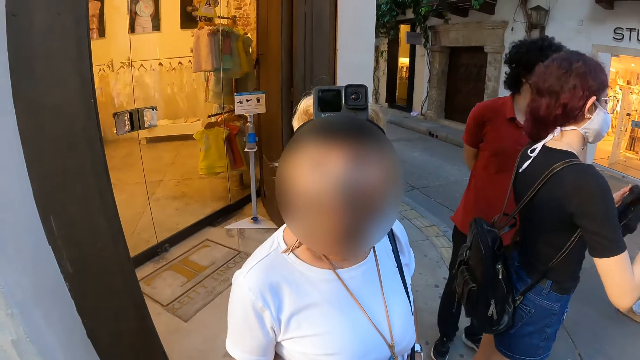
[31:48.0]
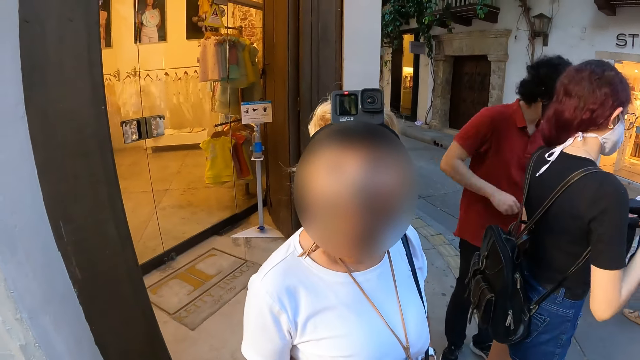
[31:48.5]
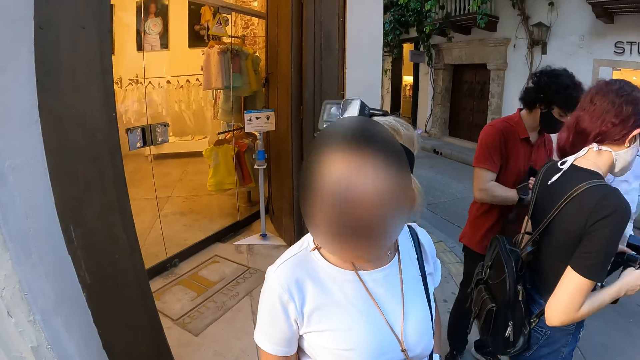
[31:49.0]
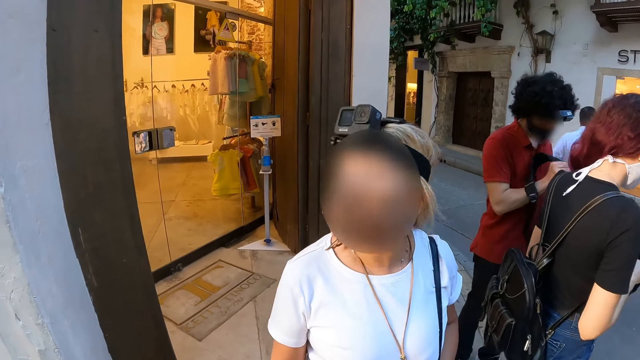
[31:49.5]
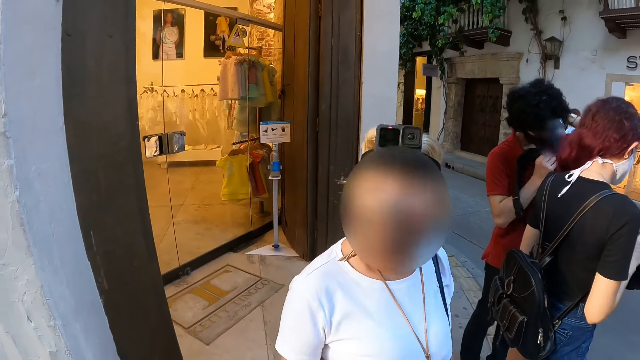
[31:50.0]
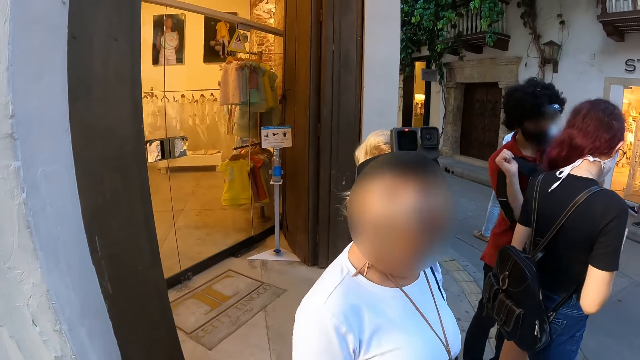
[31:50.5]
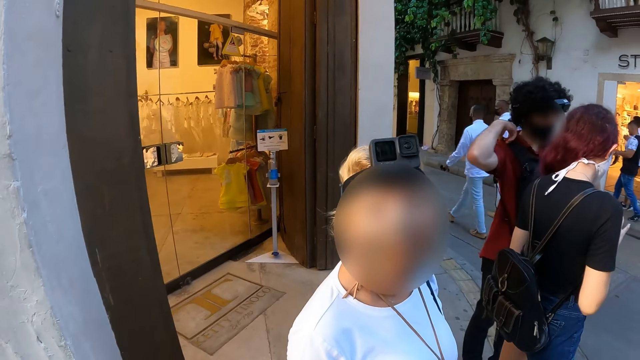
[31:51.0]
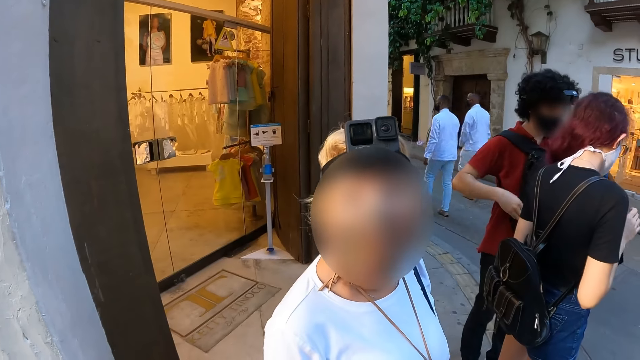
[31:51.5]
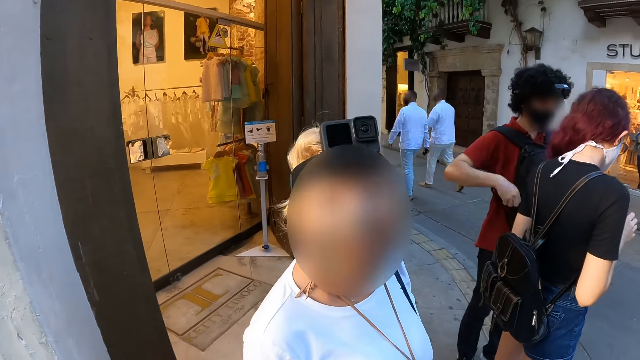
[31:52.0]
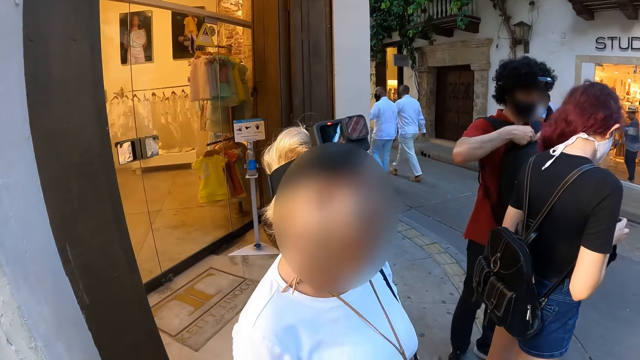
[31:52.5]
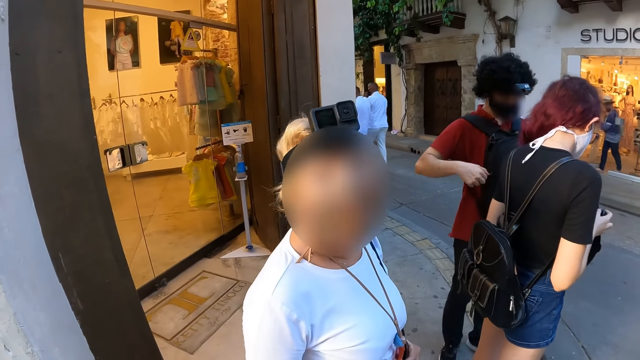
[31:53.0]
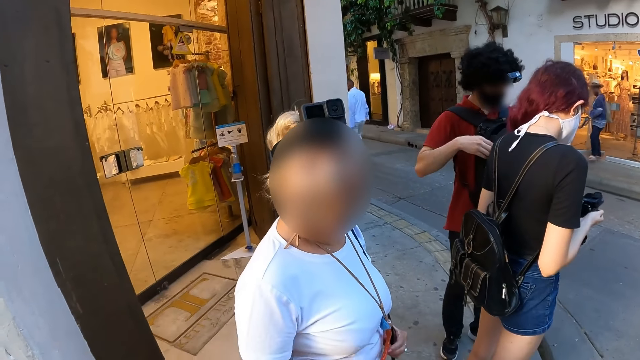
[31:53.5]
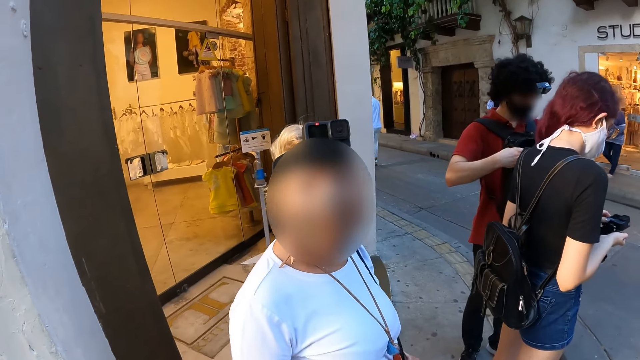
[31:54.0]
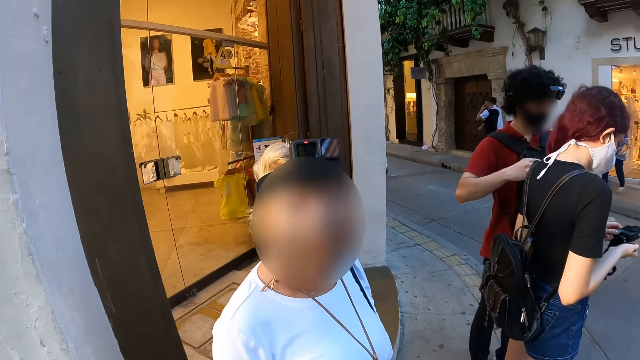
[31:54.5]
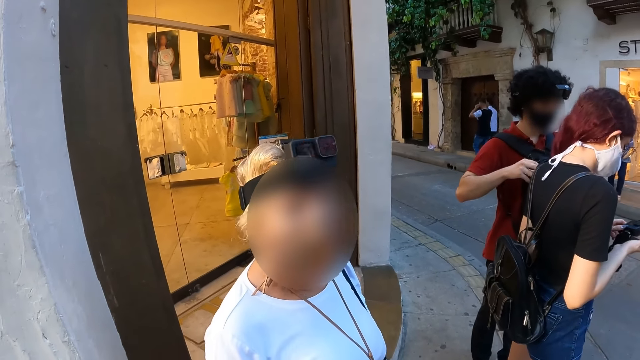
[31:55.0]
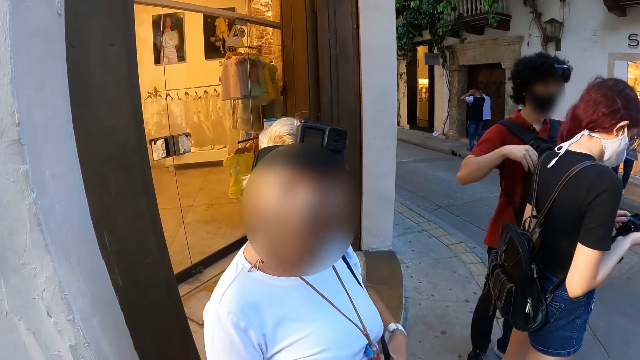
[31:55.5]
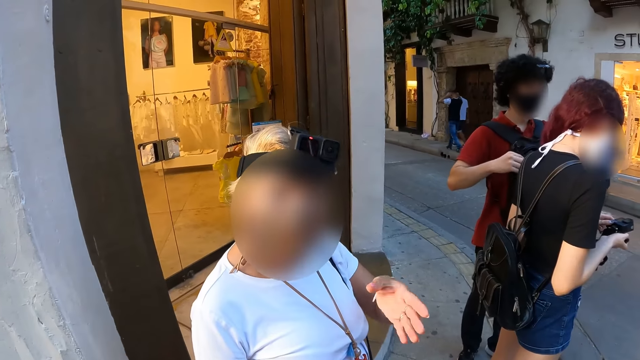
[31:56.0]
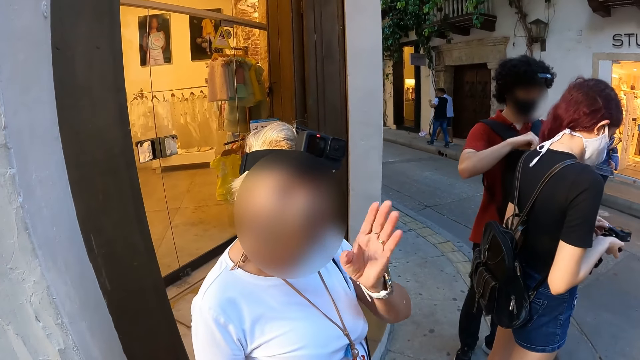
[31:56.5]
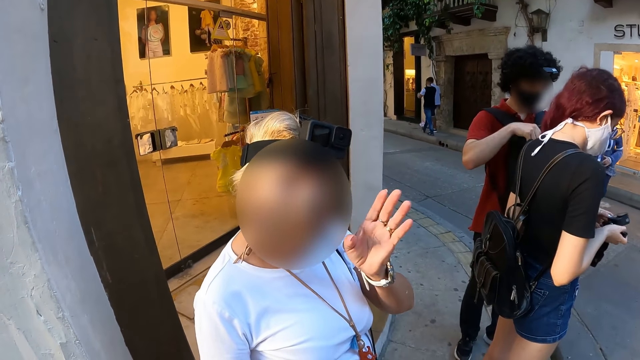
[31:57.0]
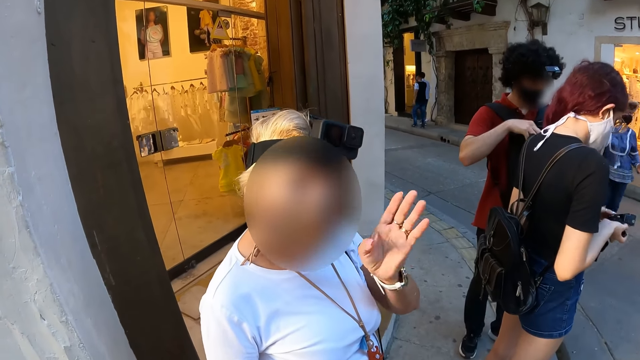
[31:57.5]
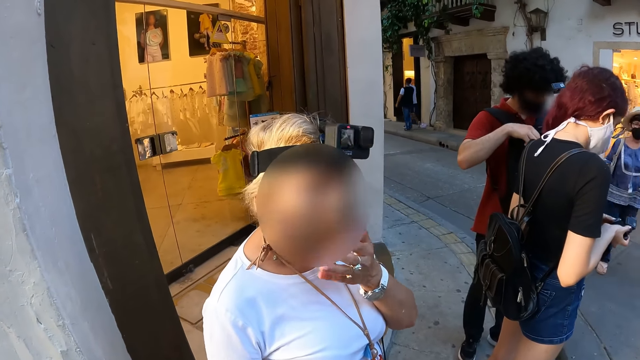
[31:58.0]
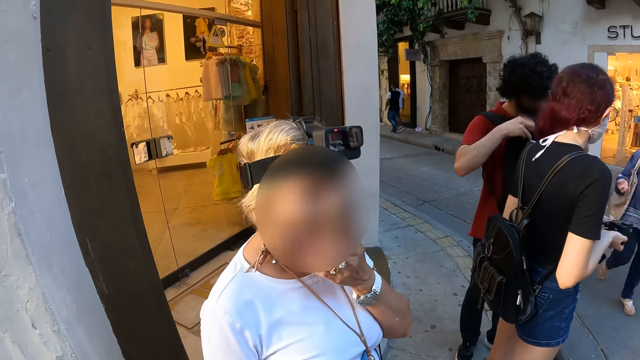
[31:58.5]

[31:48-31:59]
The camera wearer looks at a lady. A man wears a bag on his chest. The man opens the bag with his hands. The camera wearer moves the hand. They interact with the lady. The lady moves the hand.

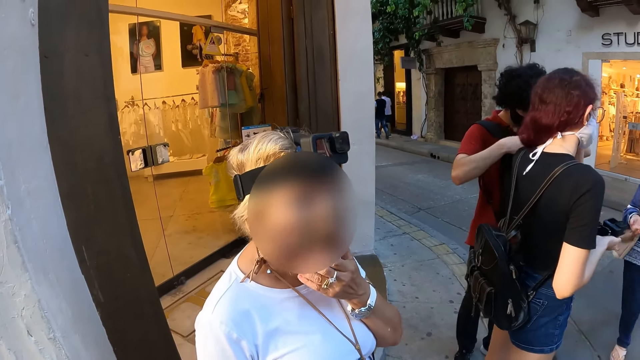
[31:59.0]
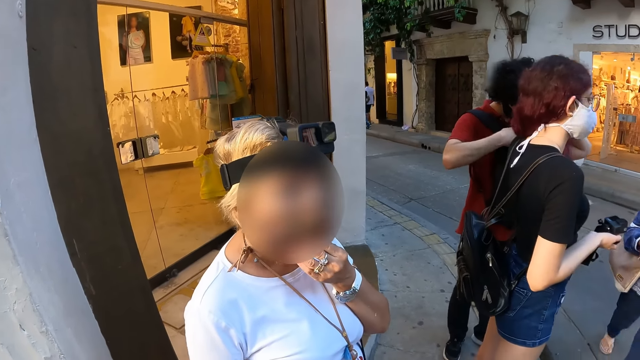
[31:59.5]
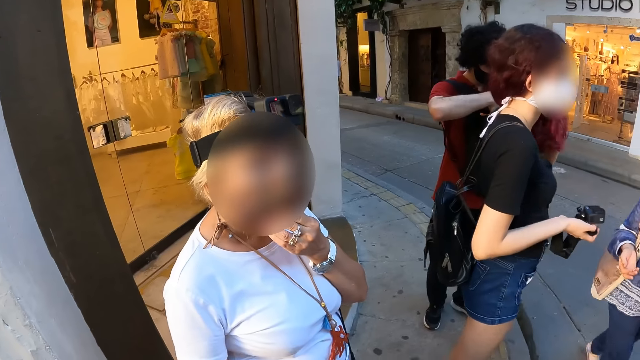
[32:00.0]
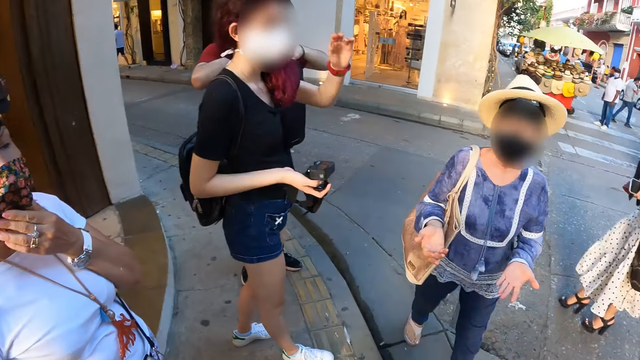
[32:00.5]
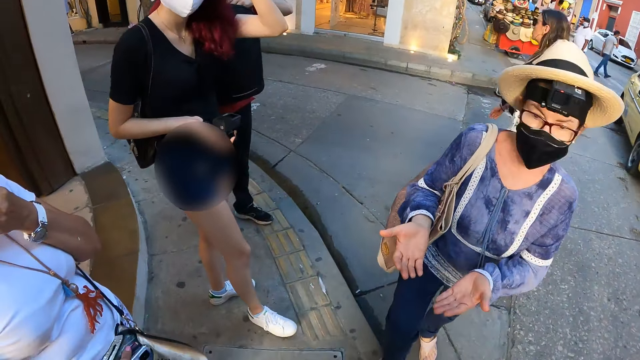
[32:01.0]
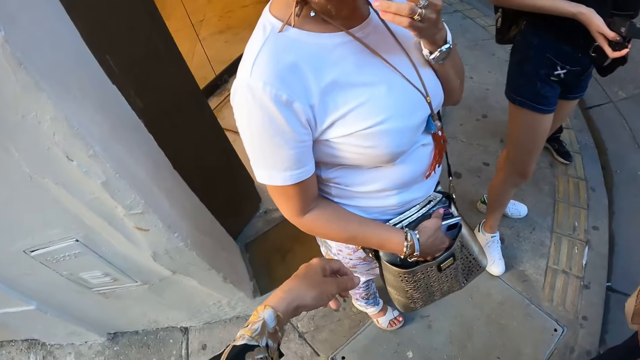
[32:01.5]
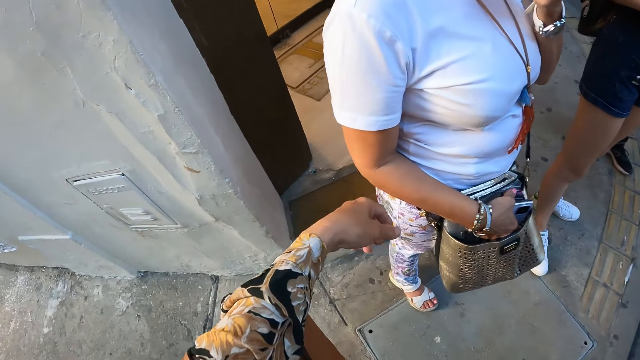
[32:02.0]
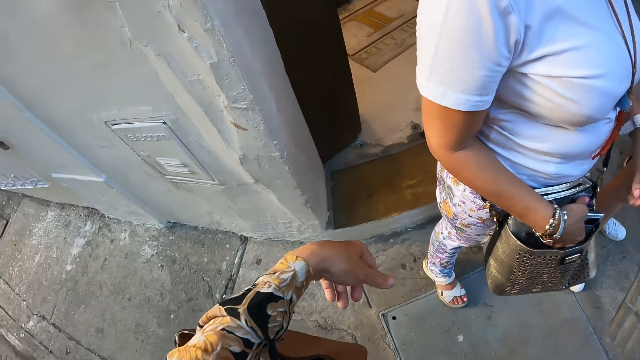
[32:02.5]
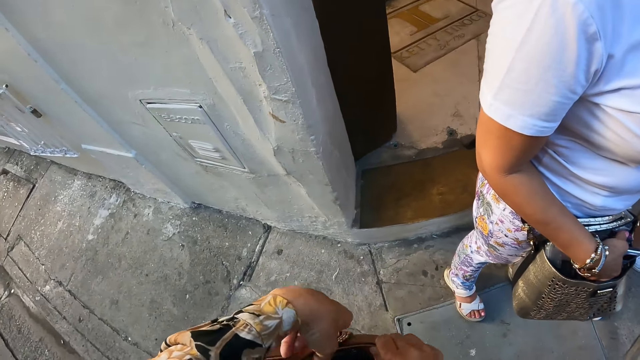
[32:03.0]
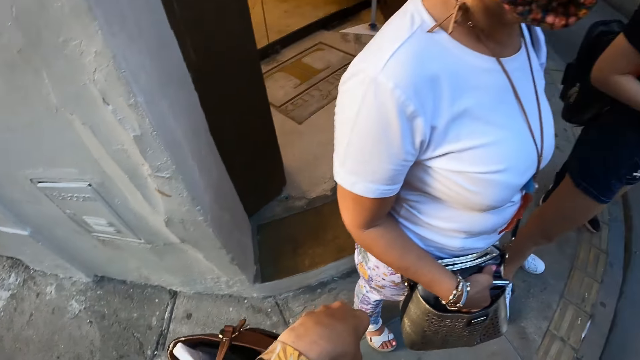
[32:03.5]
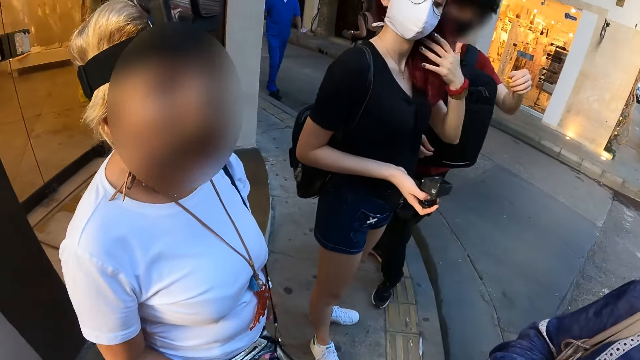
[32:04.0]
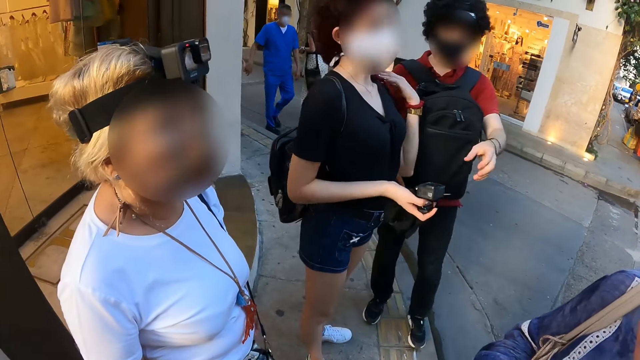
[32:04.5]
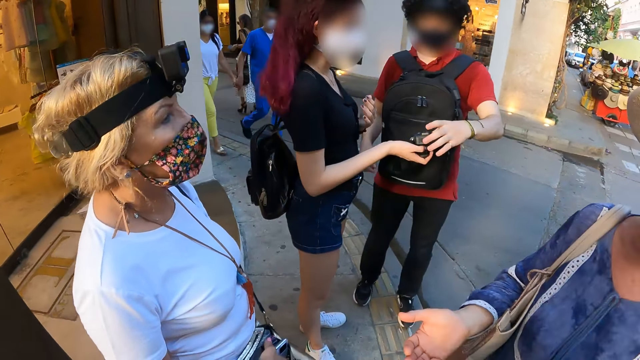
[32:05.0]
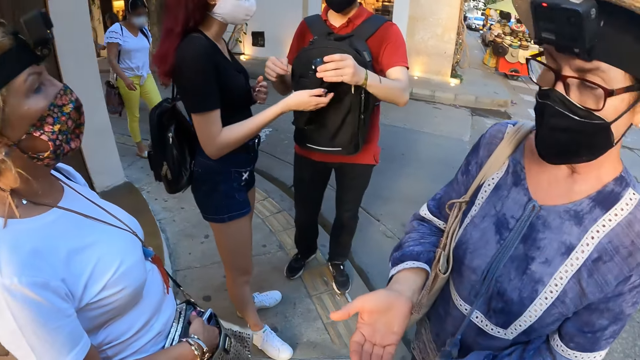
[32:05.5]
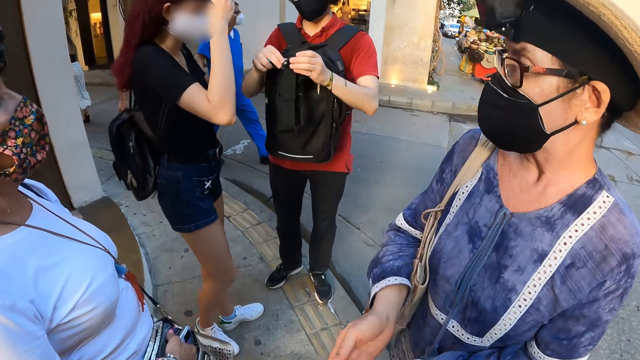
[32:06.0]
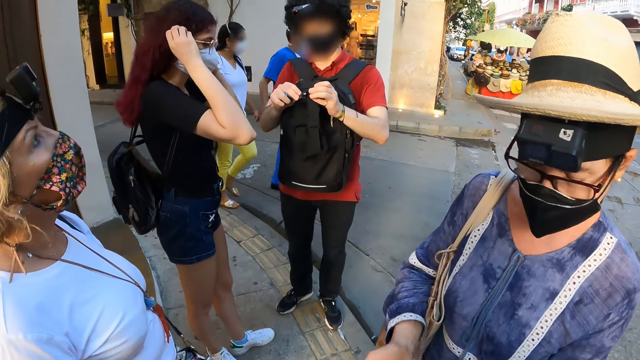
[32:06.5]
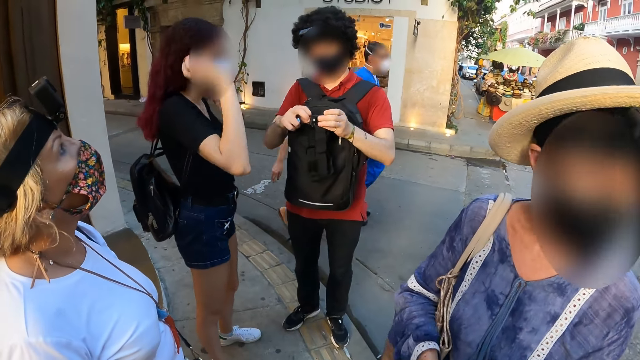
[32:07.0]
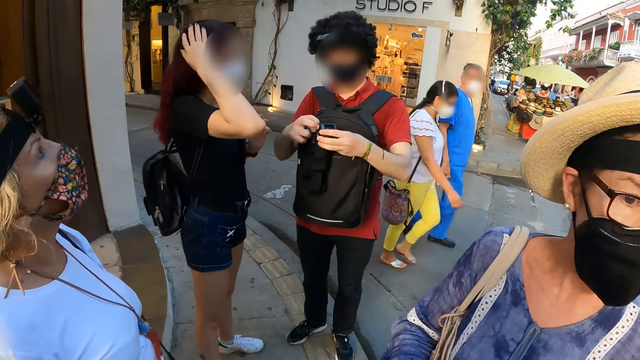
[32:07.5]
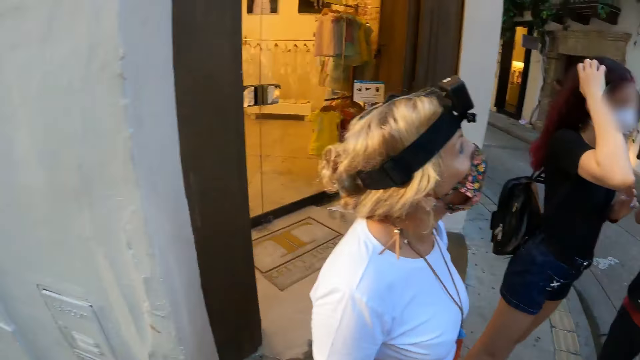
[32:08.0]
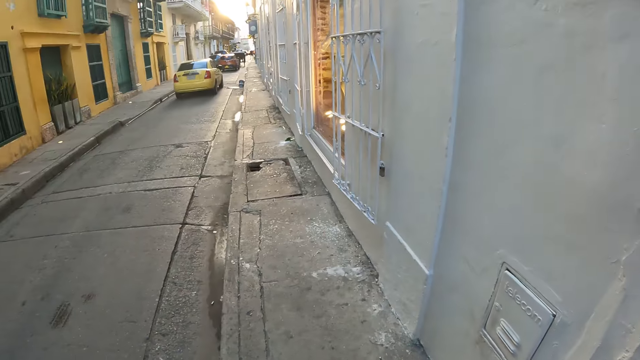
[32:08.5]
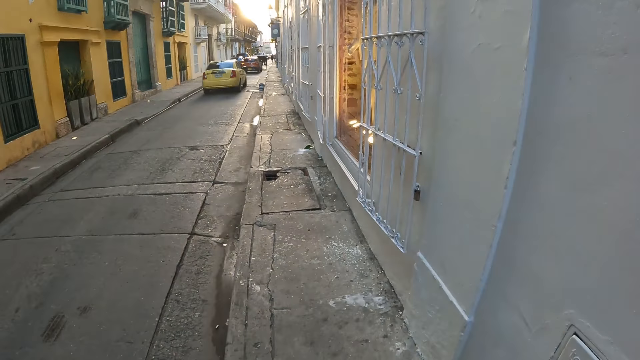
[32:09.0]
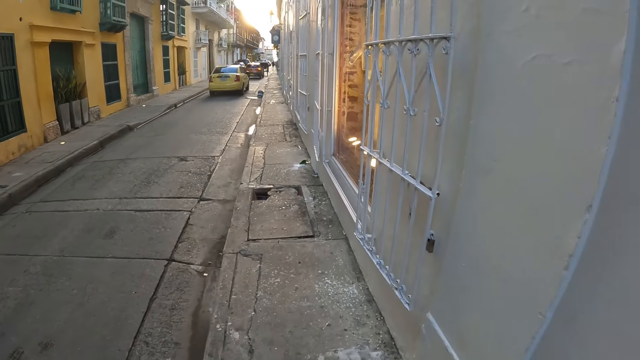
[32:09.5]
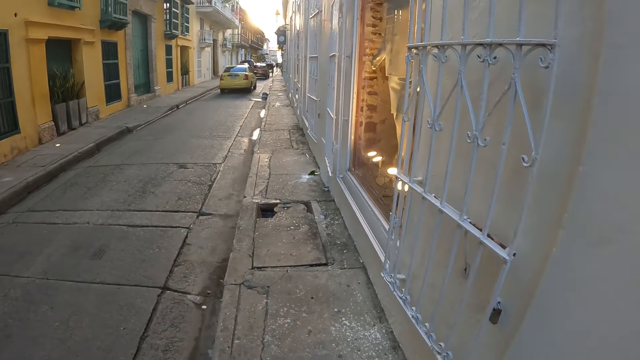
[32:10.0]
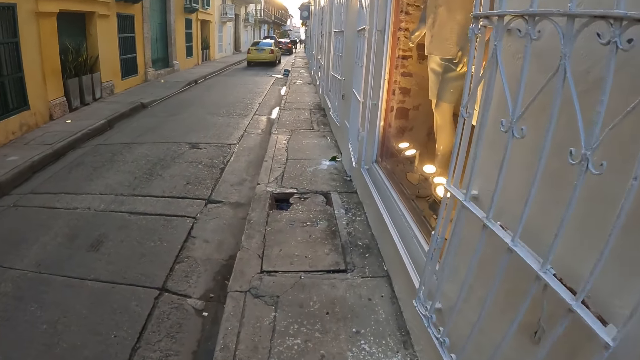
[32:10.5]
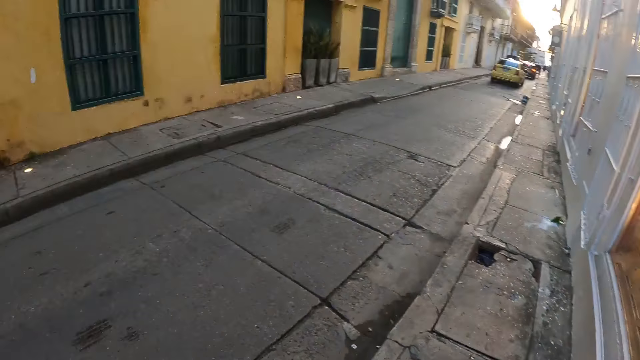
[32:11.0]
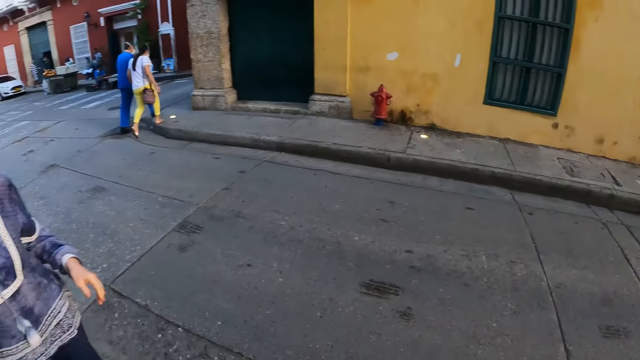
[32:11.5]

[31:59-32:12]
A woman interacts with the camera wearer. The camera wearer moves the hand. She holds a bag in her left hand with her right hand. Another woman adjusts her hair with her left hand. The camera wearer looks around. The other woman passes the head strap camera in her right hand to the man. The man opens the battery compartment of the head strap camera in his left hand with his right hand. The other woman adjusts her hair with her right hand. The camera wearer walks on a path road with a third woman and the first woman. She looks around.
